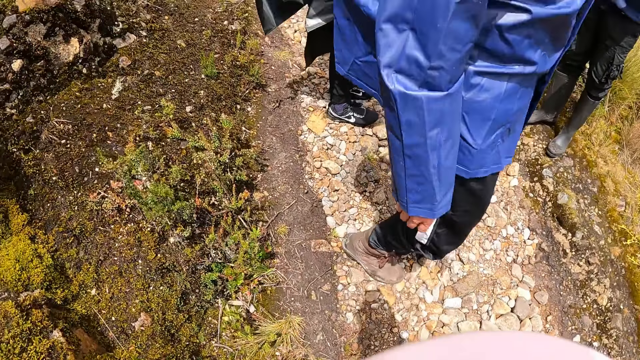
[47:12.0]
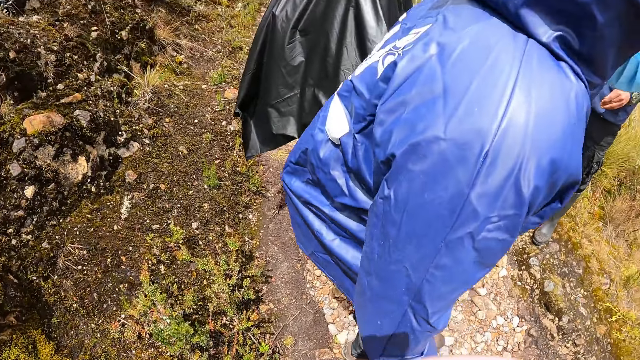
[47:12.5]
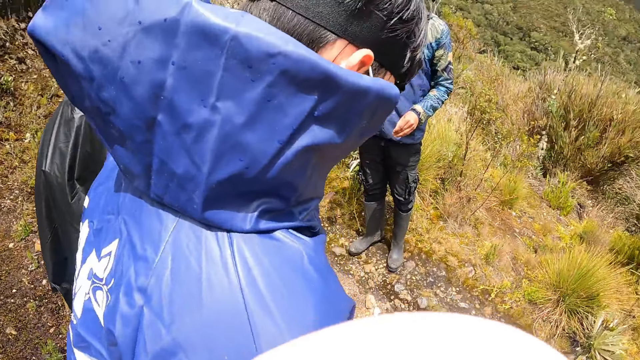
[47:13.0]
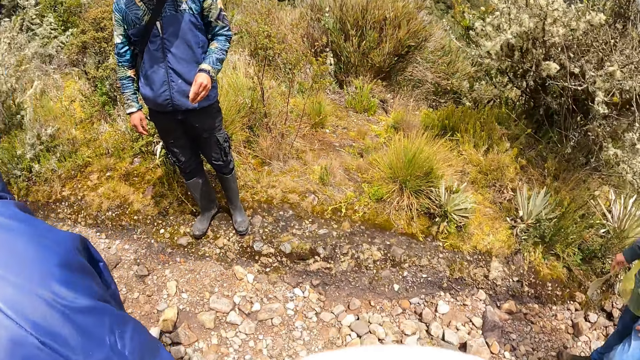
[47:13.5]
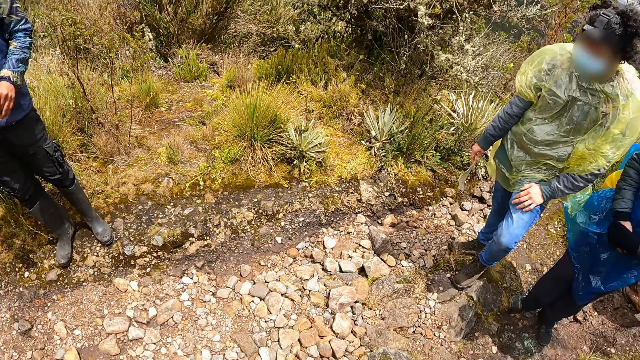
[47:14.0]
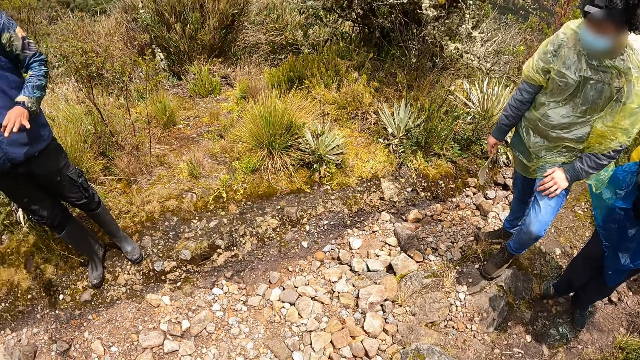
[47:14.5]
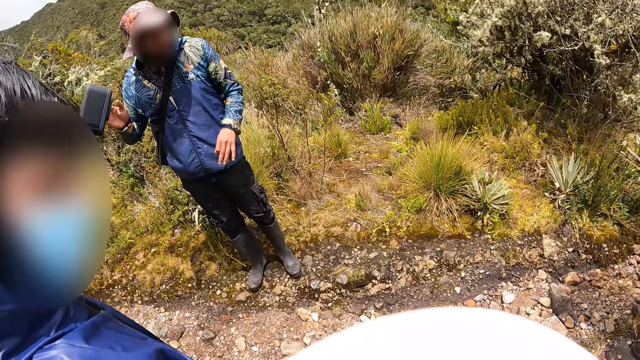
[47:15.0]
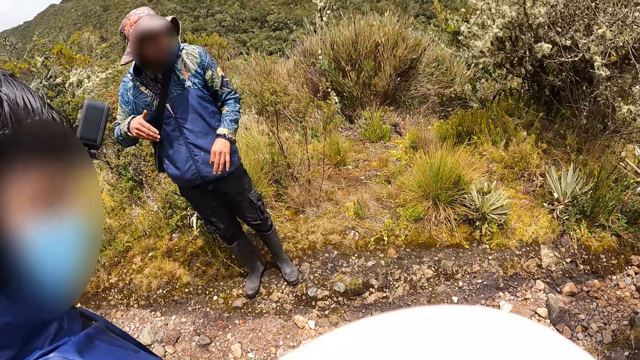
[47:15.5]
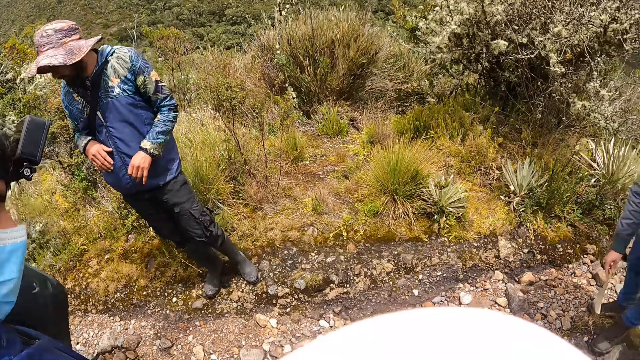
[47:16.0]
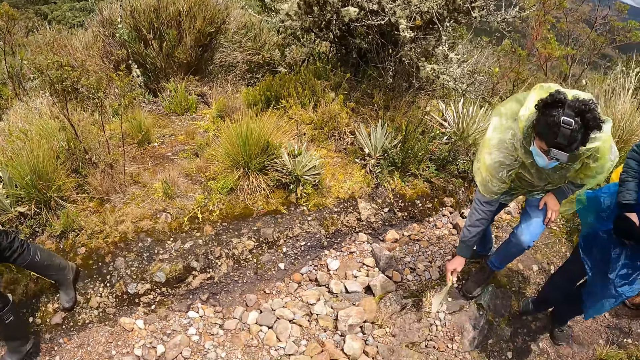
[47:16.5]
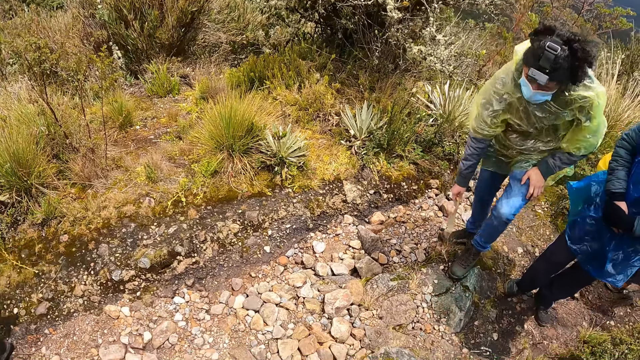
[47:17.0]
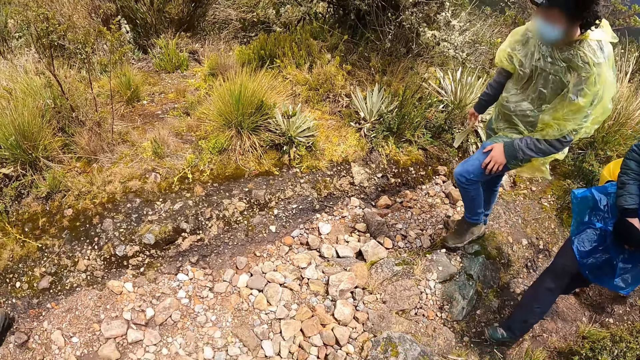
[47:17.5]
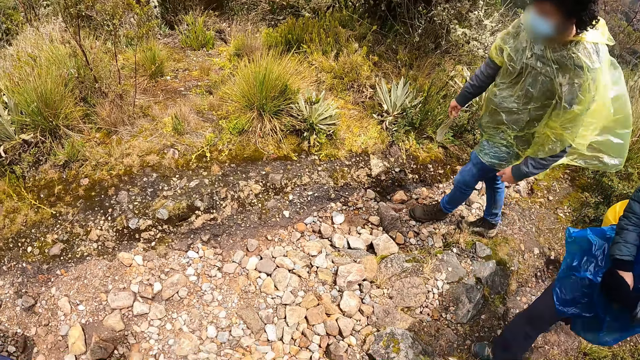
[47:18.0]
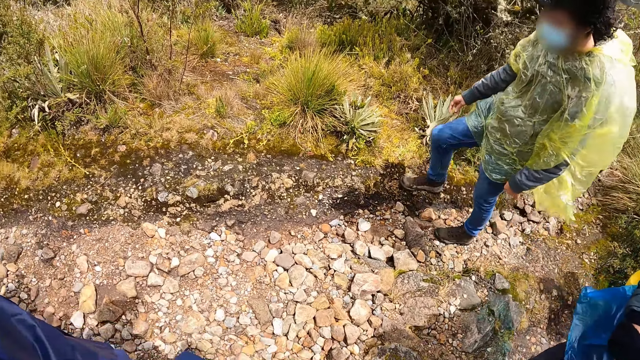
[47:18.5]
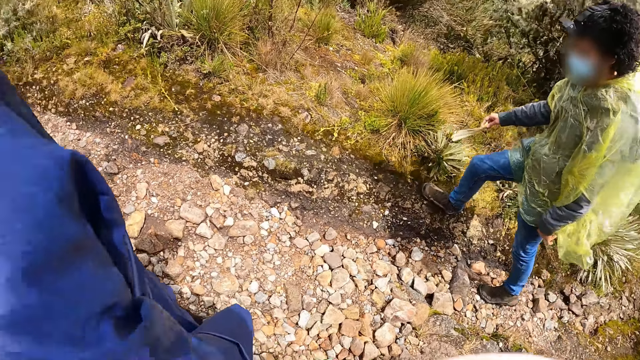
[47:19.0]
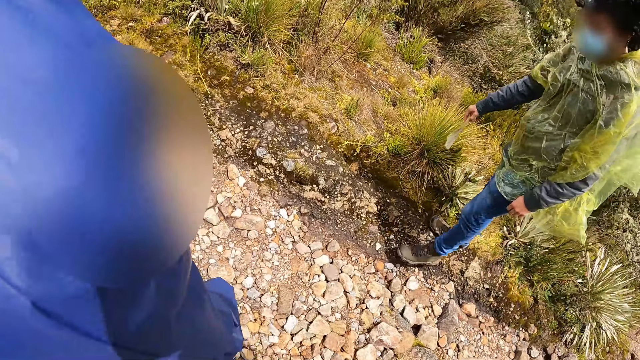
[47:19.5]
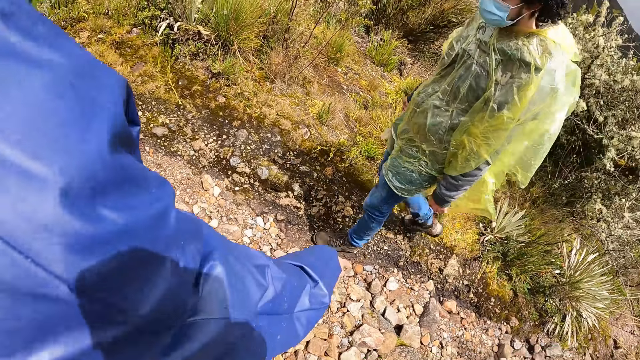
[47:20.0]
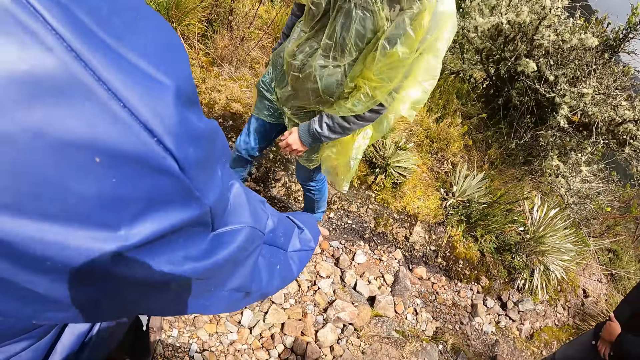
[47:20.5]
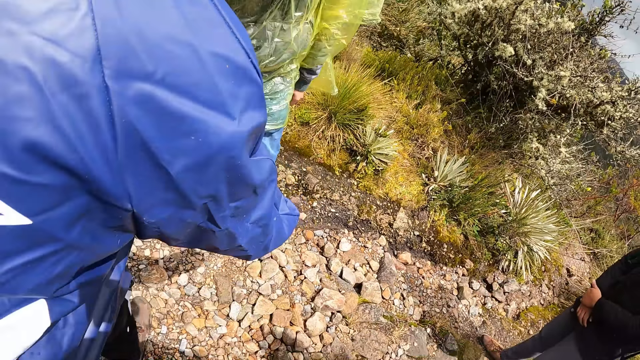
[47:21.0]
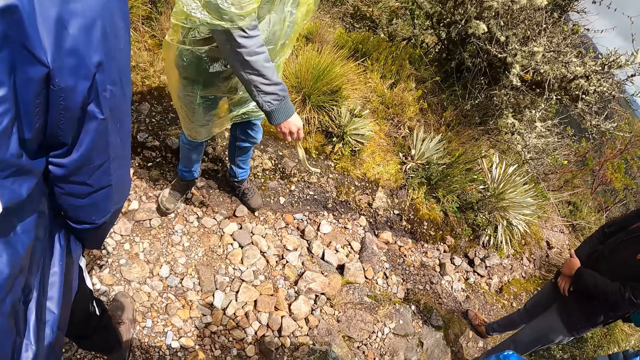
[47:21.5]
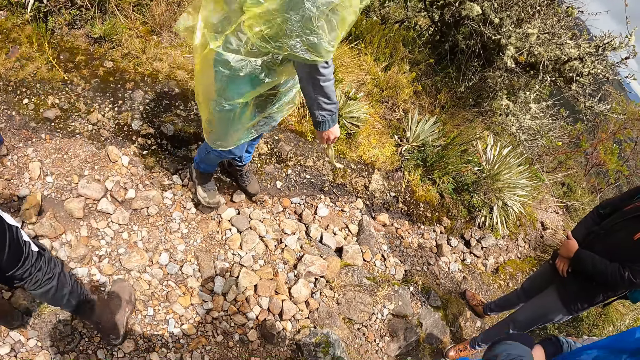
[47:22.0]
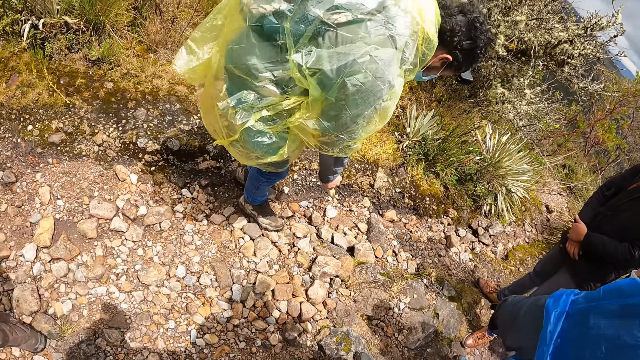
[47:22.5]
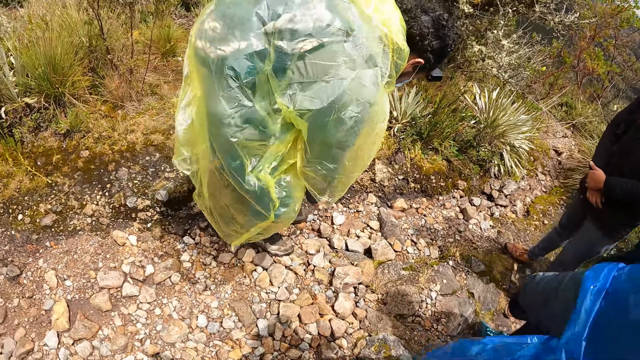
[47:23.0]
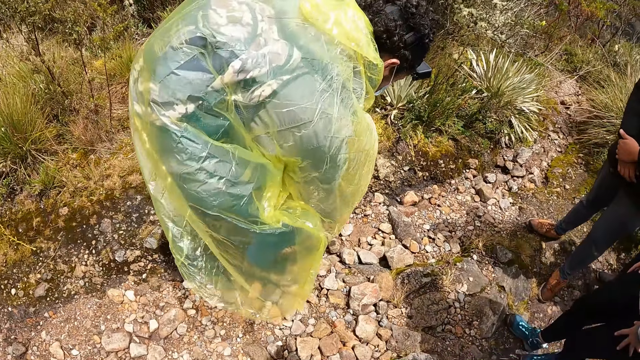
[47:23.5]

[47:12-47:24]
The camera wearer looks around. A man gesticulates with his right hand. Another man moves the paper in his right hand towards the ground. A third man points to the ground with his right hand. The second man touches the ground with the paper in his right hand.

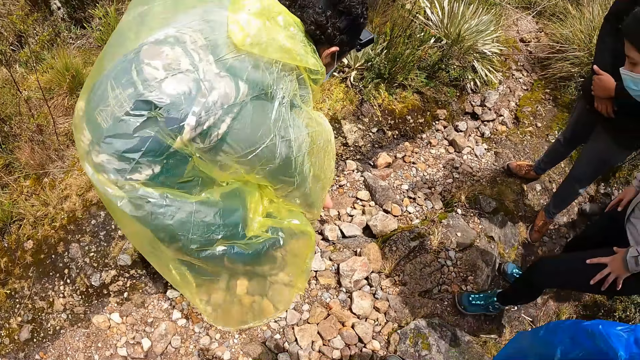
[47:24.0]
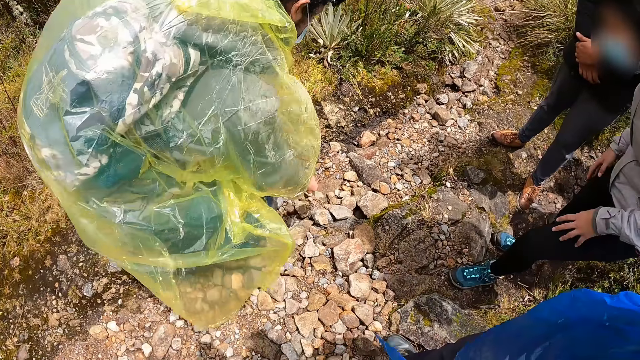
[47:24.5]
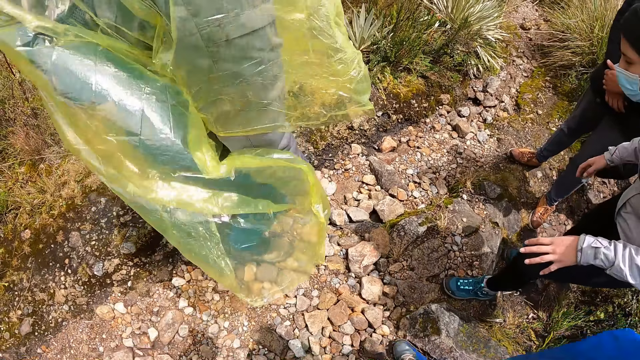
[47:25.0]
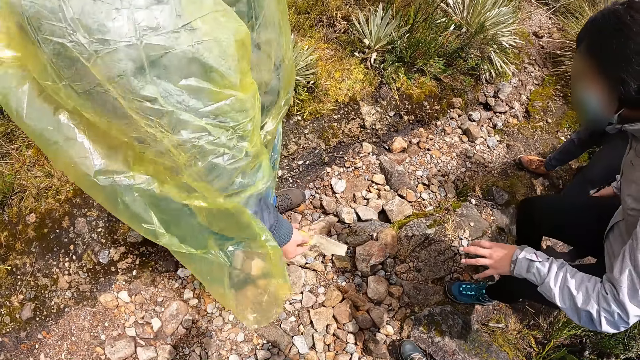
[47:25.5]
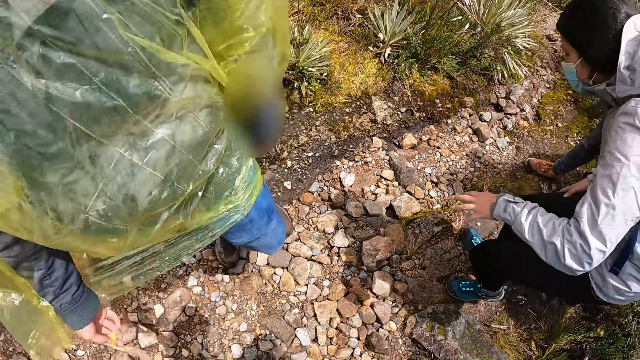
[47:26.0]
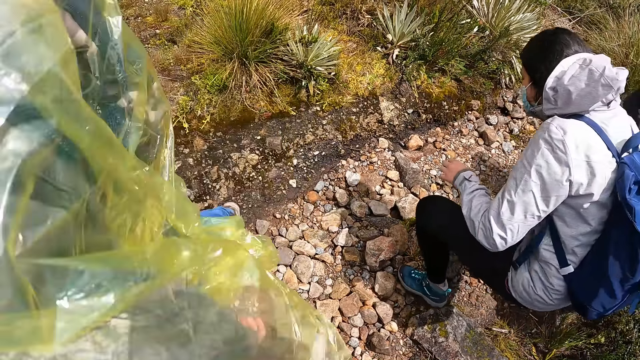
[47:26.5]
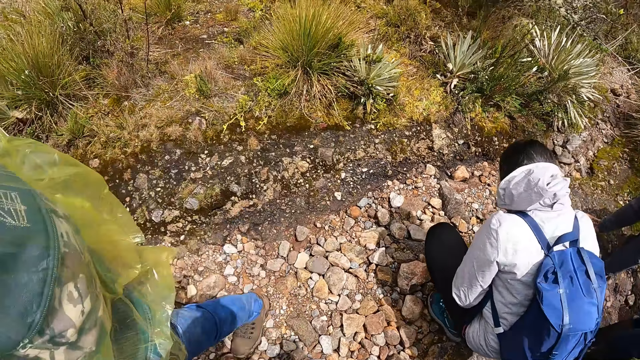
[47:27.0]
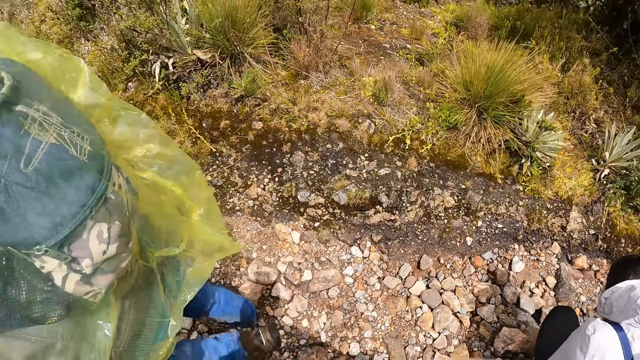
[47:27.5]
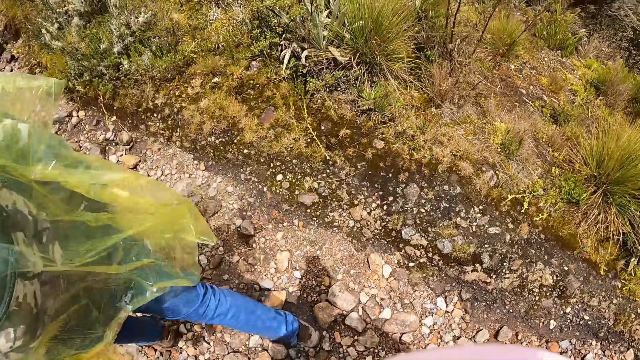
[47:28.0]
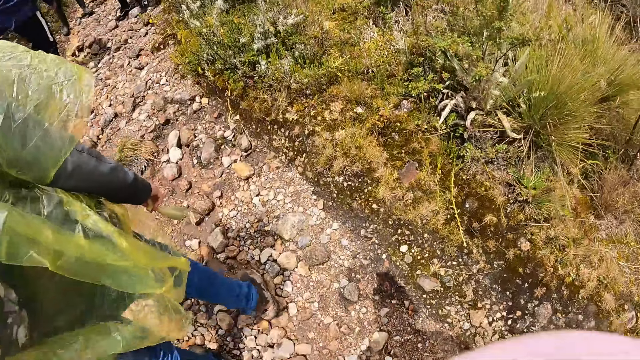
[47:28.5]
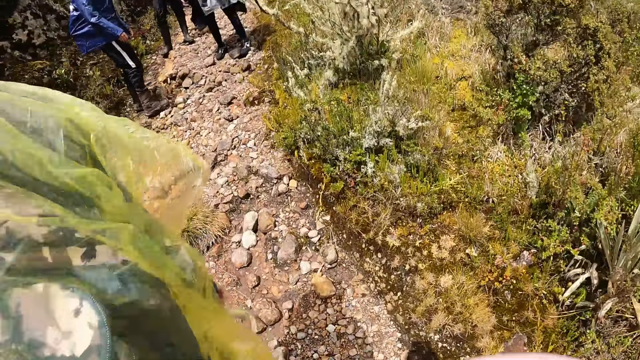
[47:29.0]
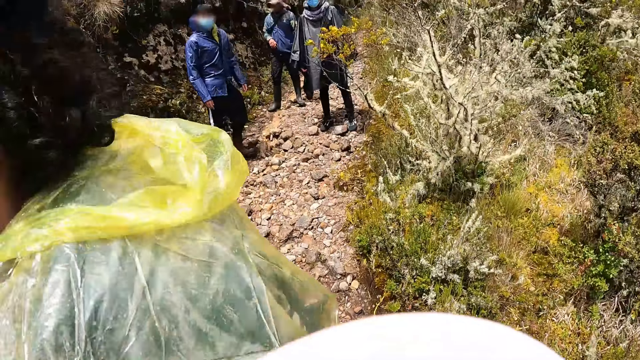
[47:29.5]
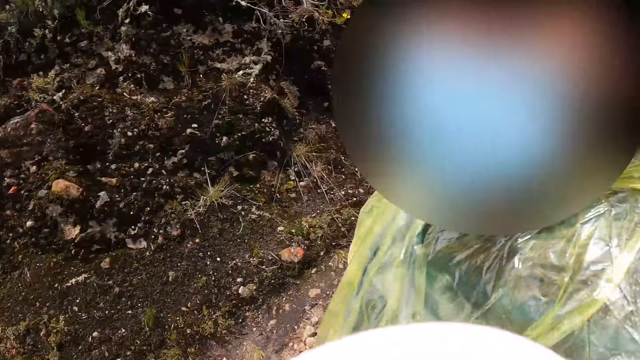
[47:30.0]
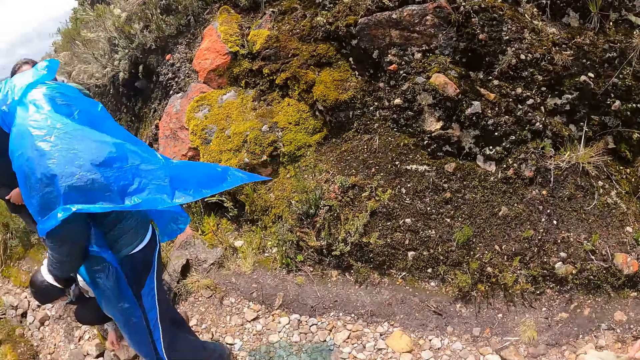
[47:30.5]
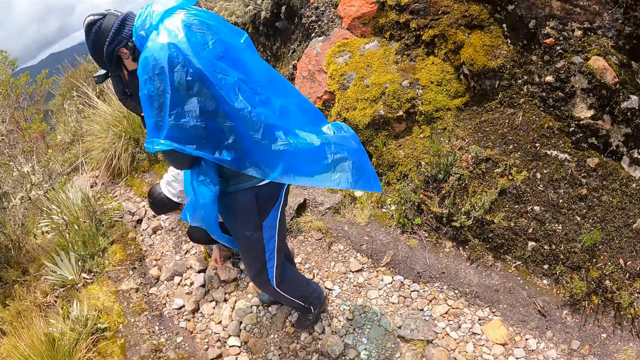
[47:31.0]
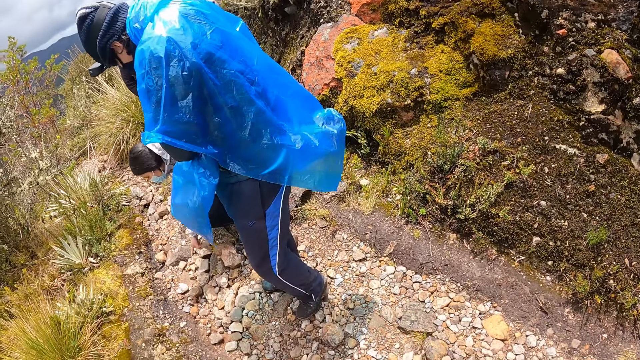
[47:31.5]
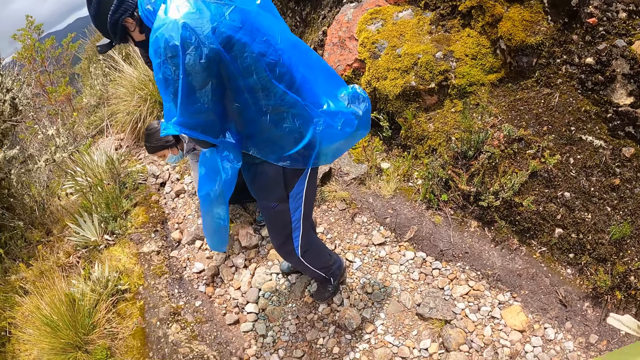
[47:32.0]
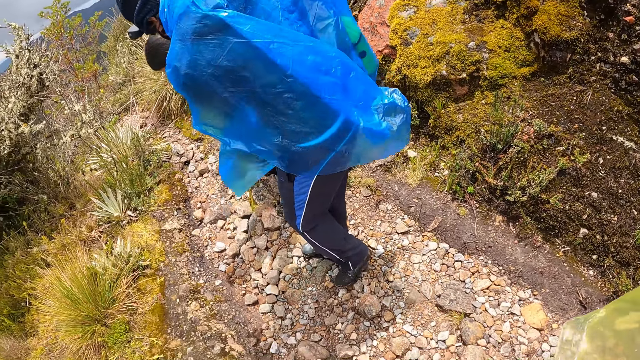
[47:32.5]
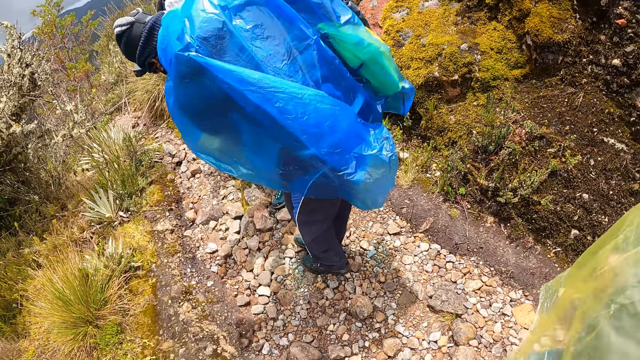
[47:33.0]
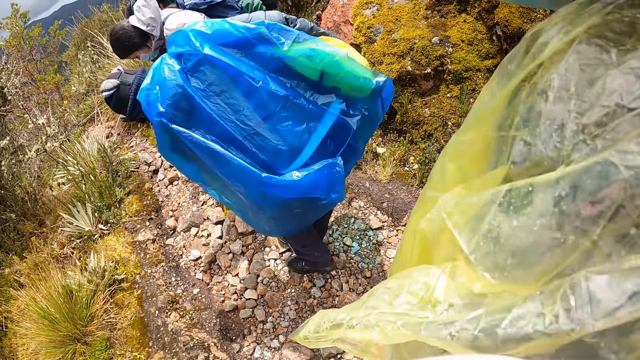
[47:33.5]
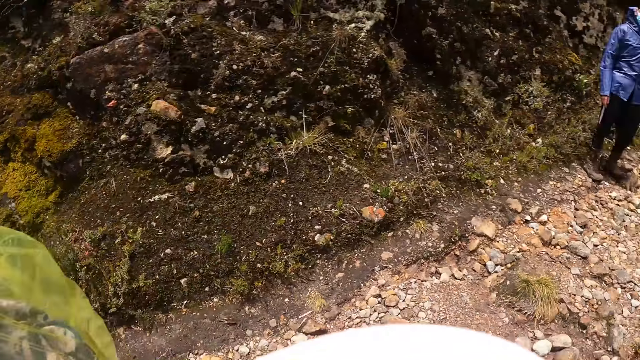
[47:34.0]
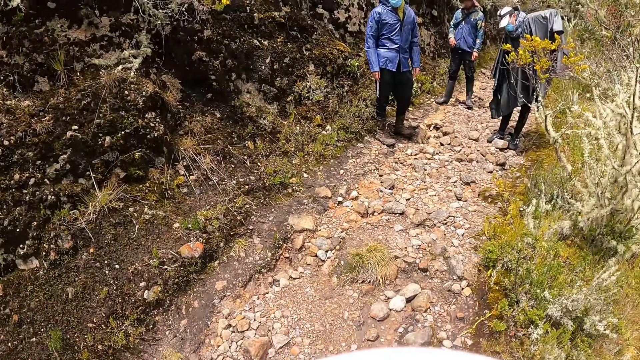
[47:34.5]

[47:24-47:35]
A woman examines the ground. The camera wearer dialogues with the woman.
